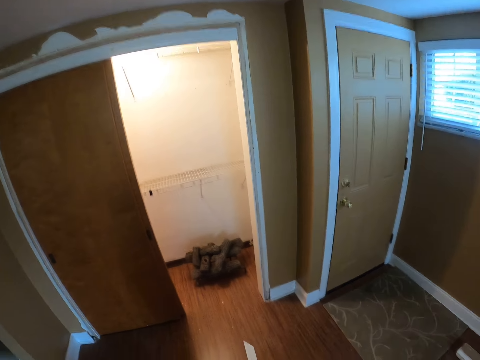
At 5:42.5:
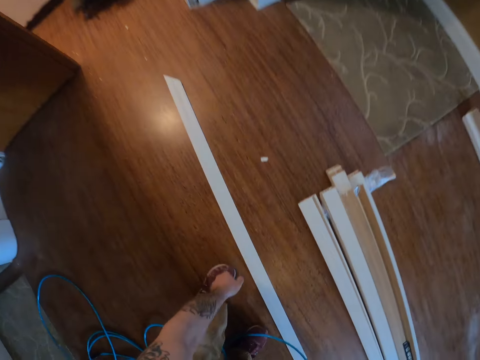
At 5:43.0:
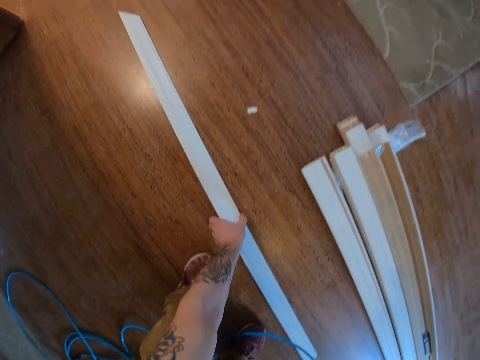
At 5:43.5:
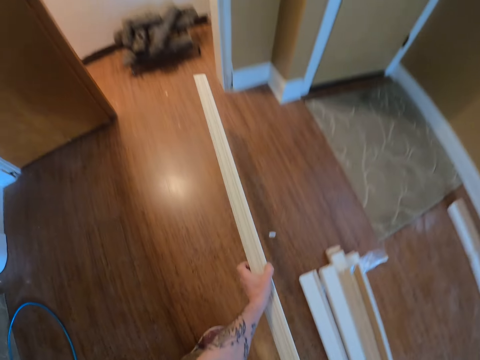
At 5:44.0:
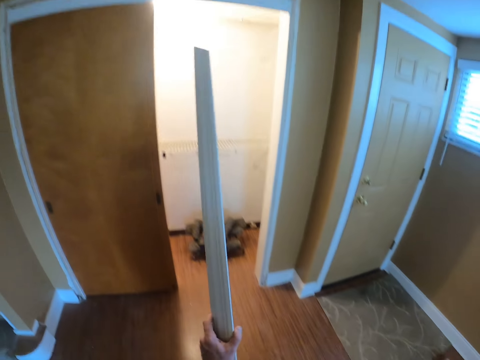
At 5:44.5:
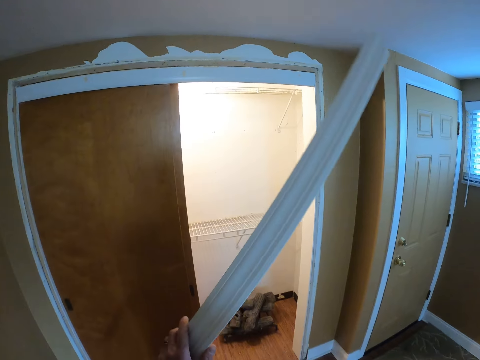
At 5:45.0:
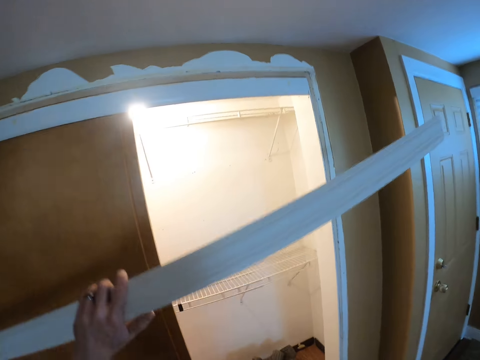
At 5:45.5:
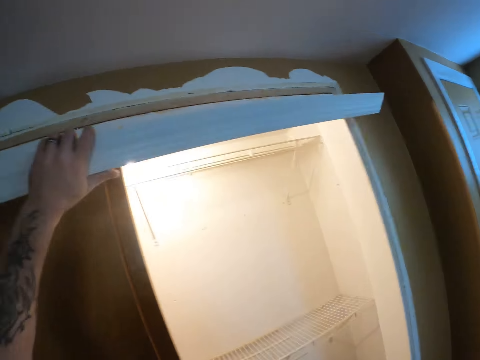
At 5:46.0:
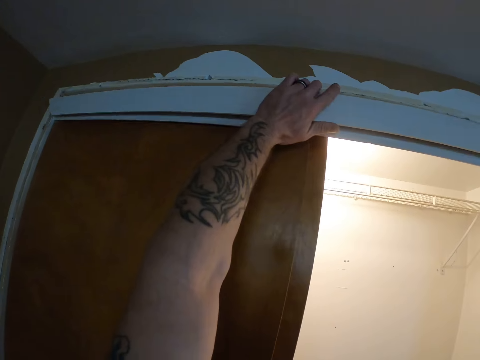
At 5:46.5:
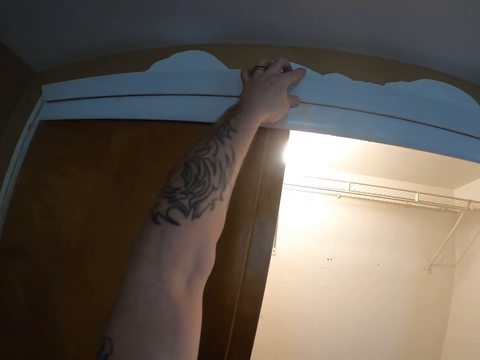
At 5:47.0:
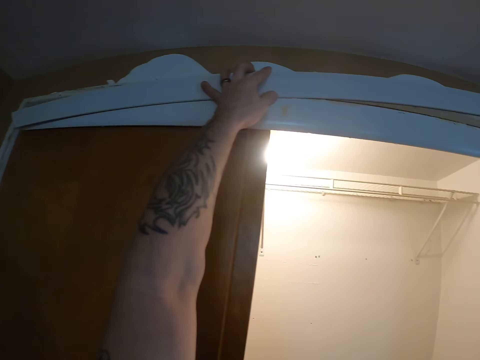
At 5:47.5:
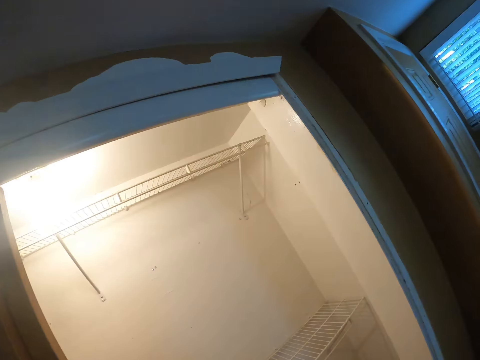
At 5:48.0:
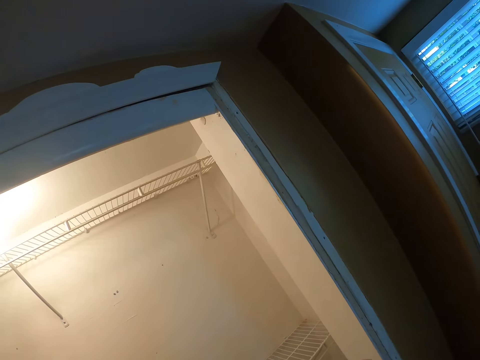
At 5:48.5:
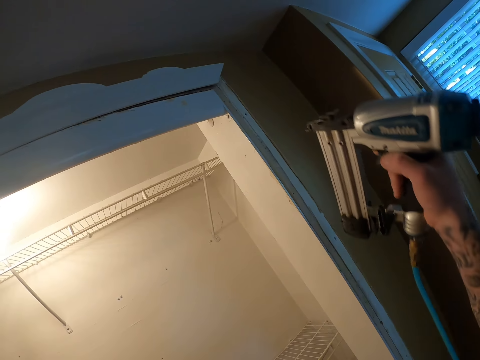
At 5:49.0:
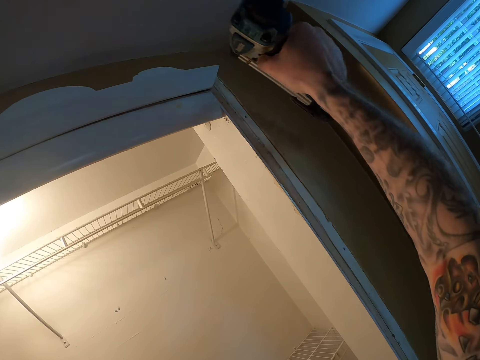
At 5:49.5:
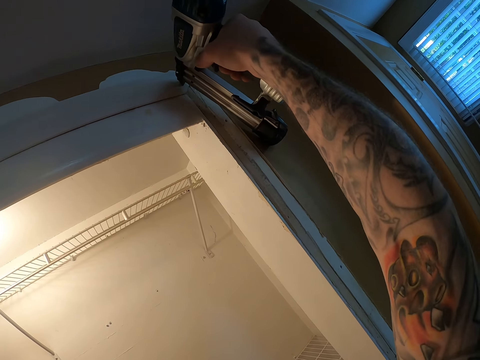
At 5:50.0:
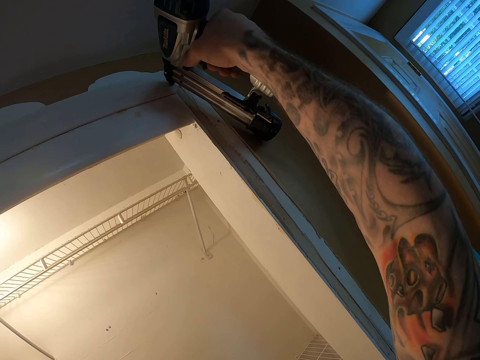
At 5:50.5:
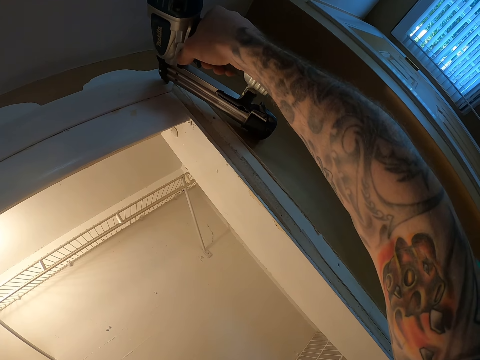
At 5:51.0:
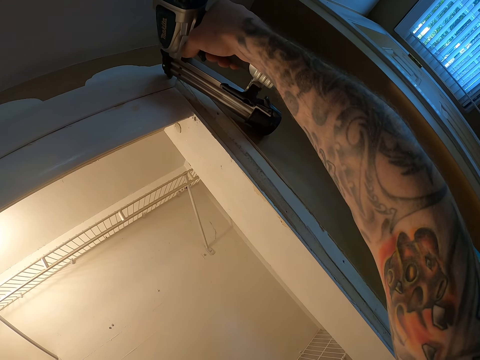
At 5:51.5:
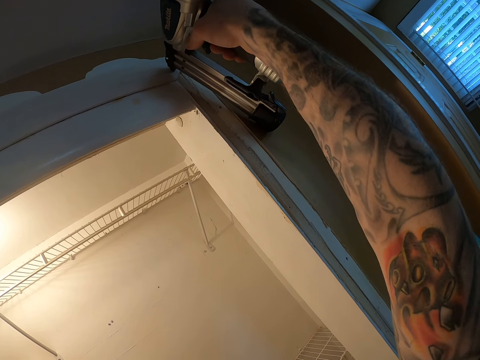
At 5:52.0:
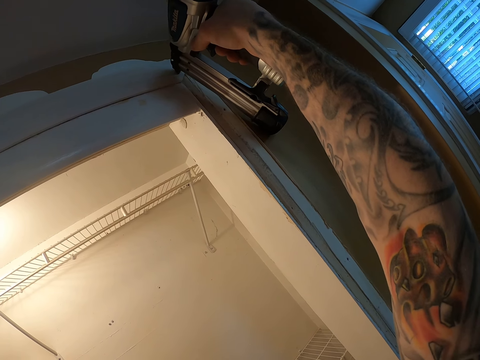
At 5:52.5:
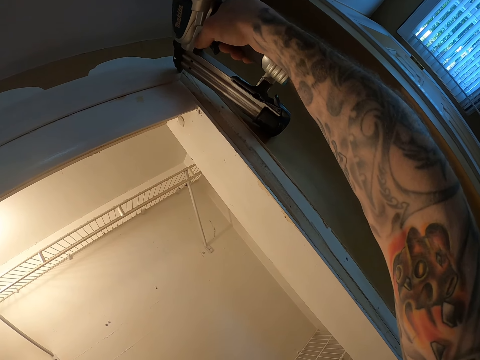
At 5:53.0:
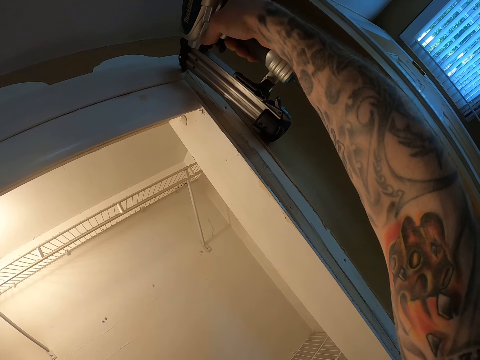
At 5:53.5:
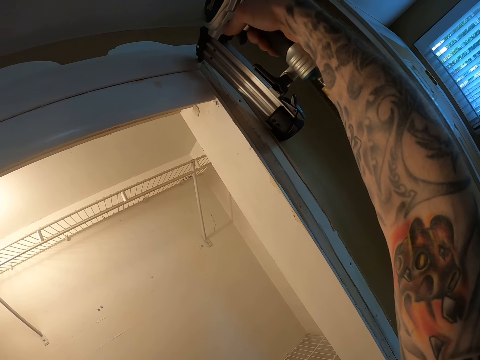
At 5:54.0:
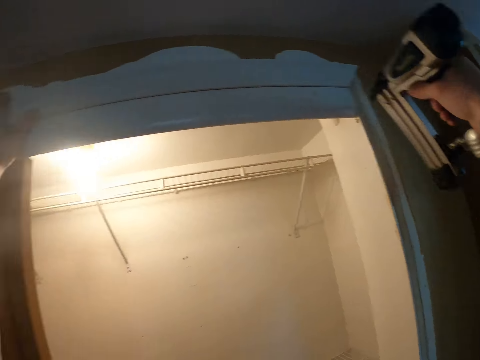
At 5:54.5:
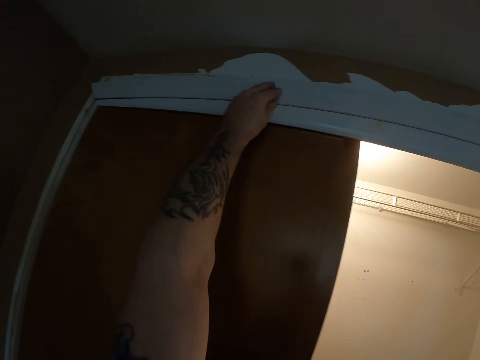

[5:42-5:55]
The camera wearer picks up a wood plank. They fix the wood plank on the door frame and staple the wood plank on the door frame.

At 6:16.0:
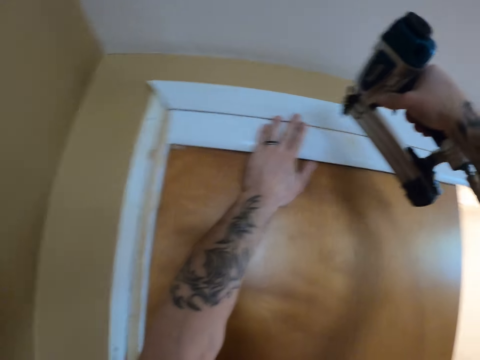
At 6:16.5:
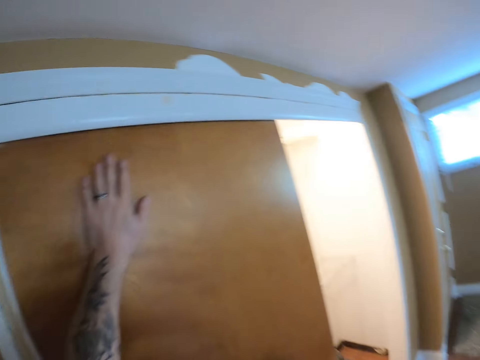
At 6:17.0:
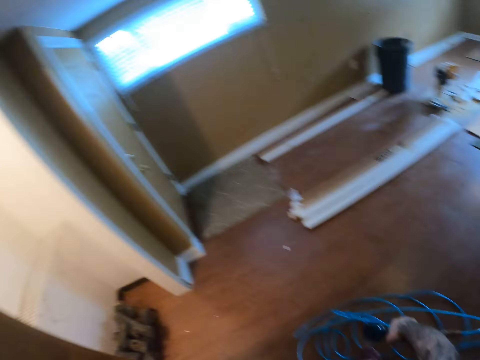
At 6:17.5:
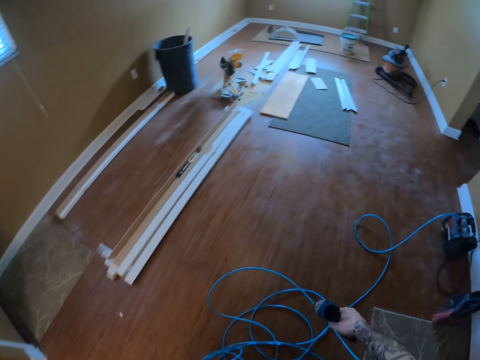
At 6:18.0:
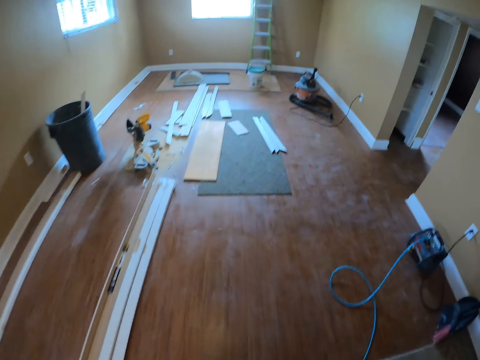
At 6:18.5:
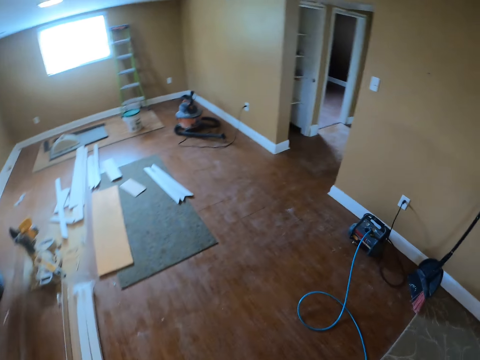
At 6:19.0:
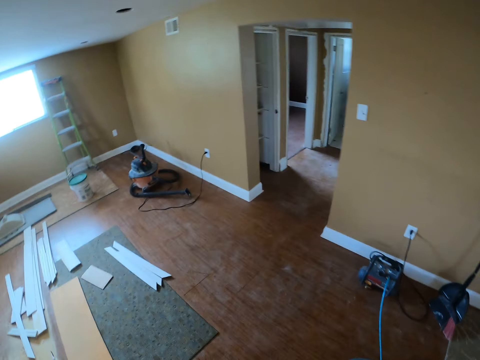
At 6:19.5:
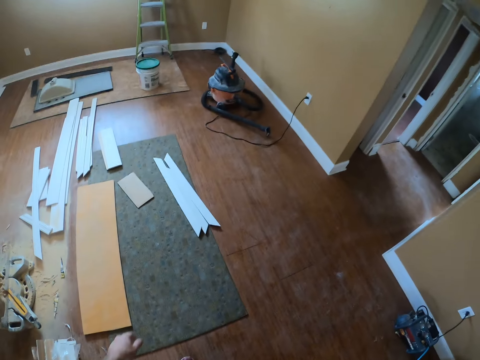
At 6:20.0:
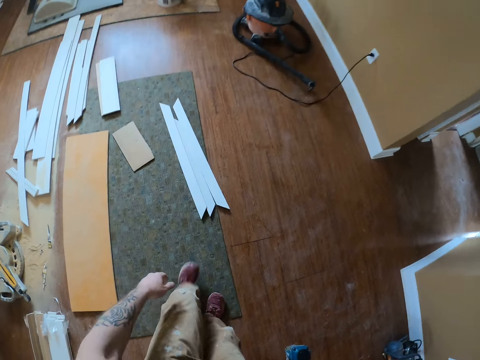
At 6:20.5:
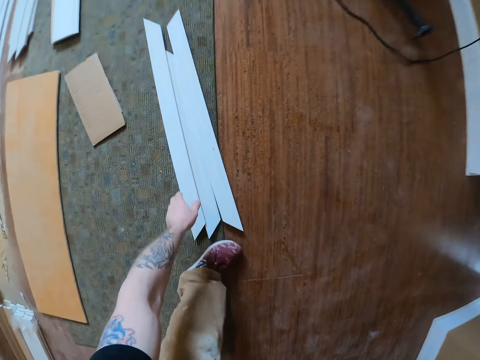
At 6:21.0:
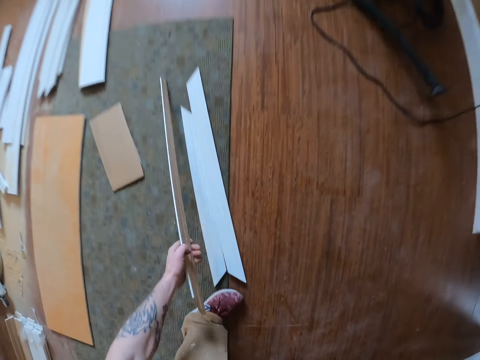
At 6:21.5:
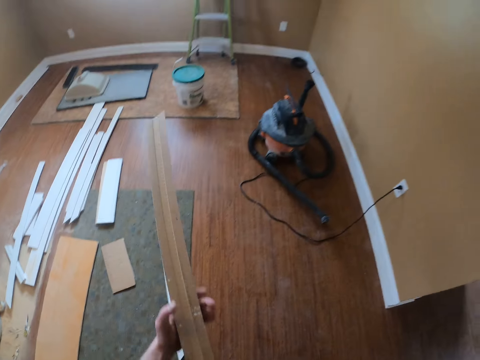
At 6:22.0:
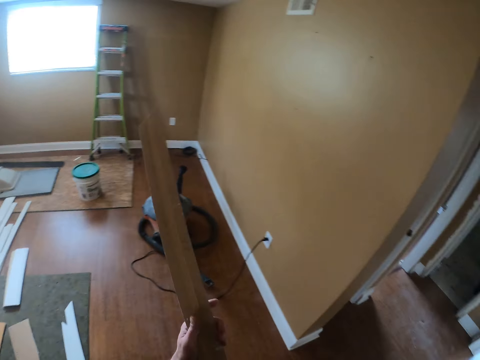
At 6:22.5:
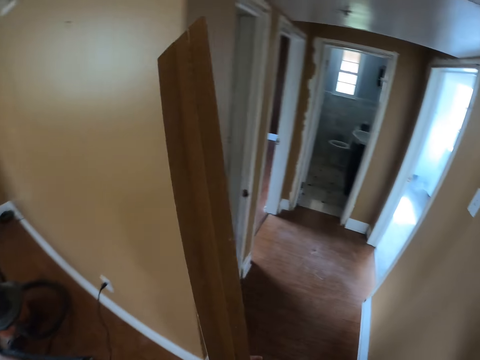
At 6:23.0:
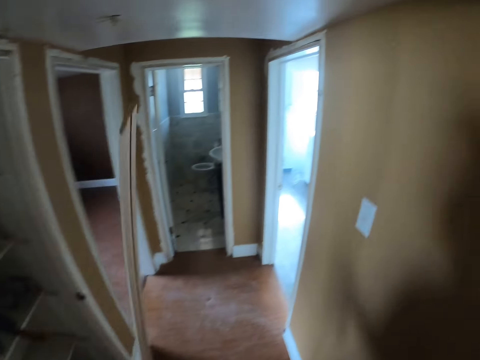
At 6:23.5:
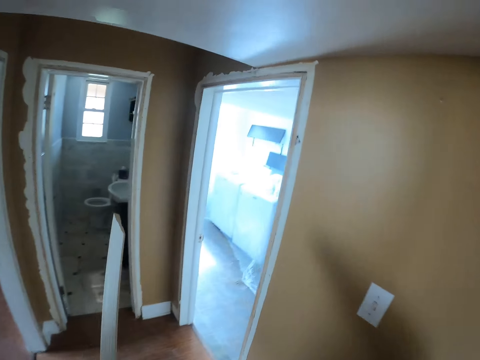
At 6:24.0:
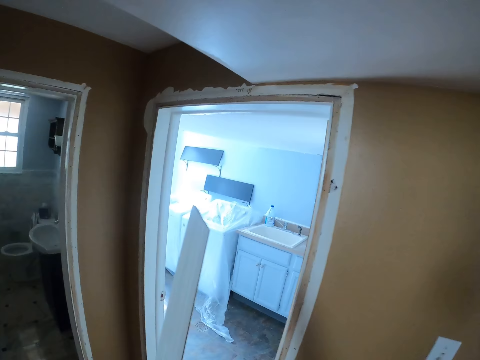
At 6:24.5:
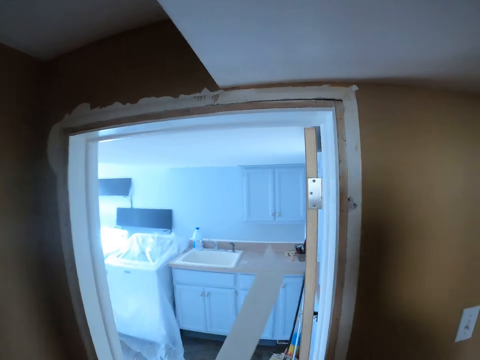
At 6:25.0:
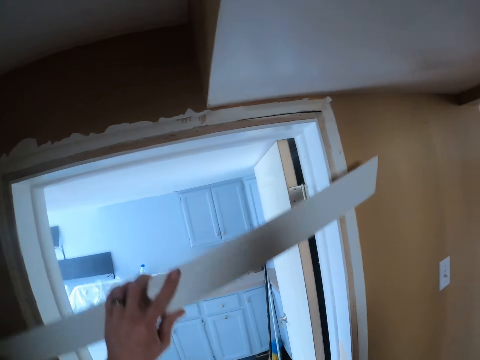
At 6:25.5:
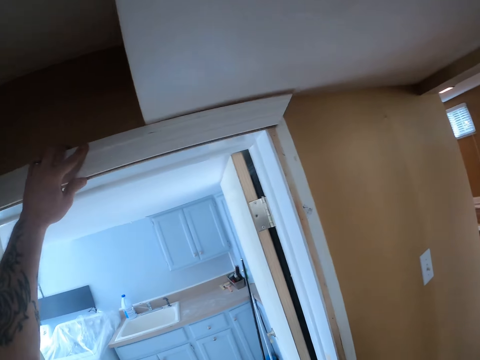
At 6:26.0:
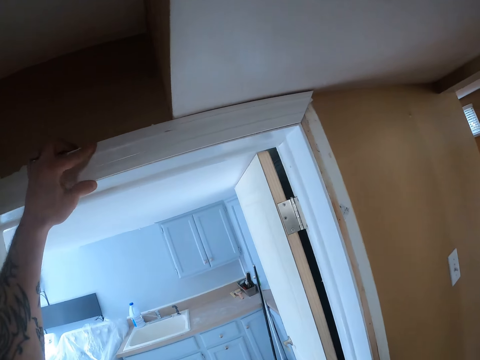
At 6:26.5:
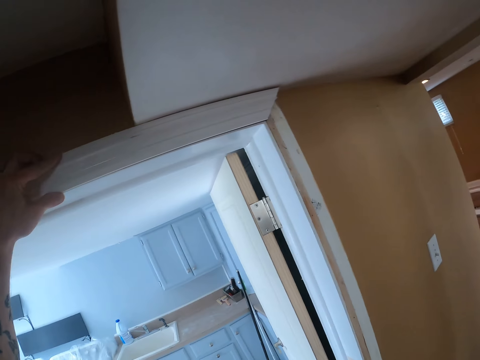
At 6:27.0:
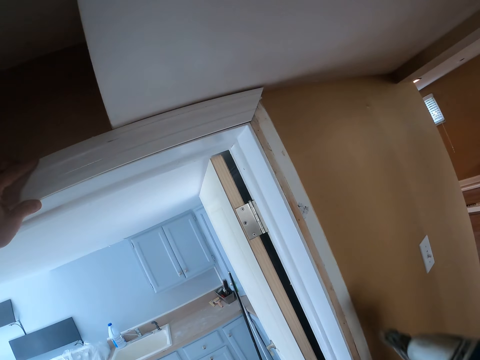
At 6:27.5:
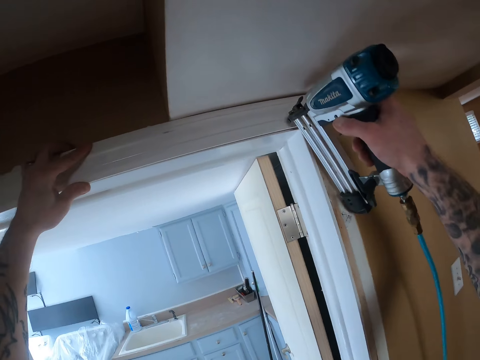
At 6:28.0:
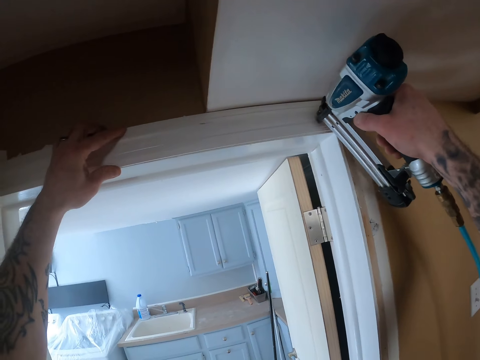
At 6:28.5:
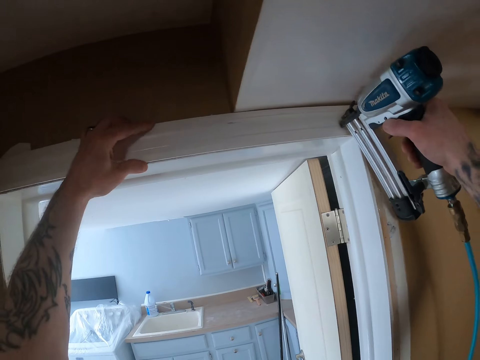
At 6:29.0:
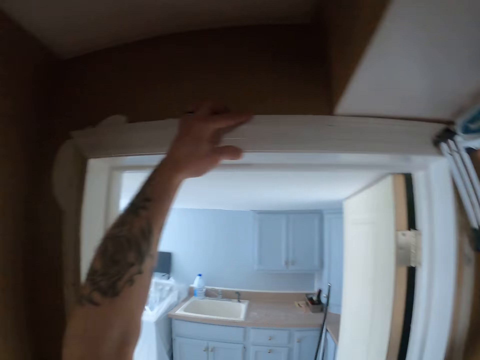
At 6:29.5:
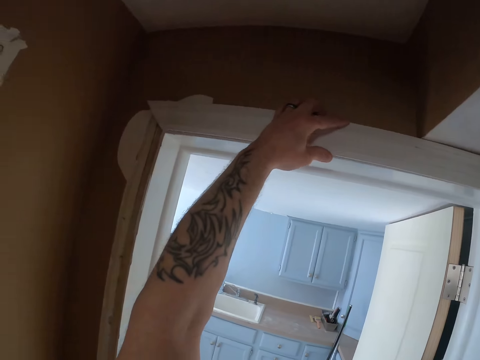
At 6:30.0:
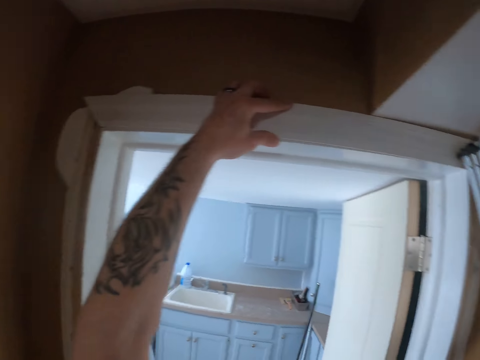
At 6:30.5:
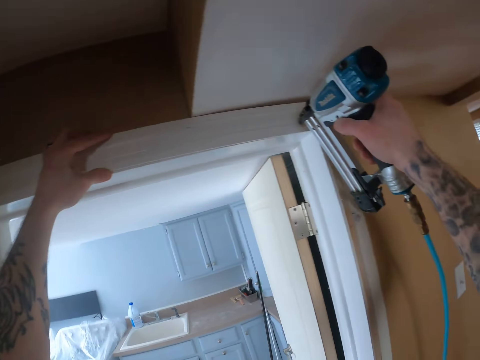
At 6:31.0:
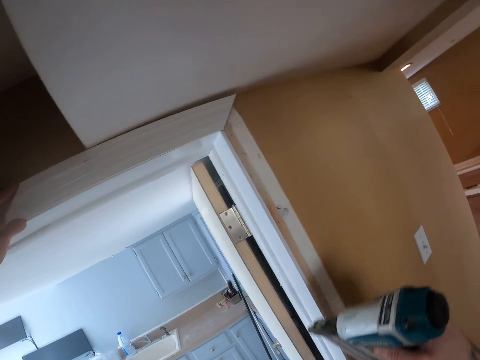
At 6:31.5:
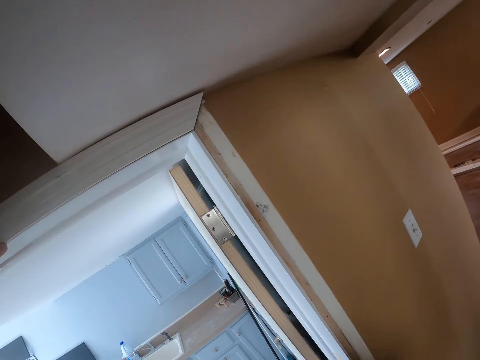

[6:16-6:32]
The camera wearer walks around. They pick up a wood plank. They walk towards the door. They put the wood plank on the wall. They measure the wood on the door frame. They nail the wood plank to the wall.
